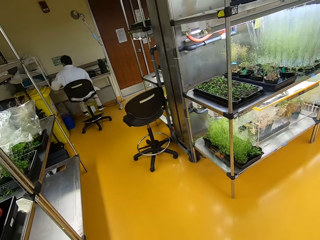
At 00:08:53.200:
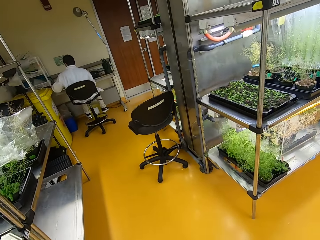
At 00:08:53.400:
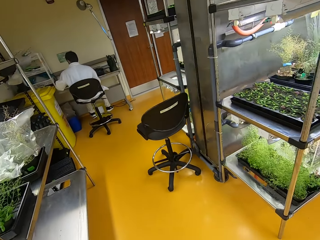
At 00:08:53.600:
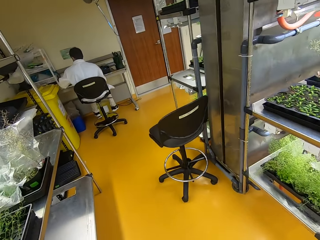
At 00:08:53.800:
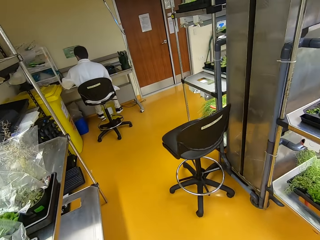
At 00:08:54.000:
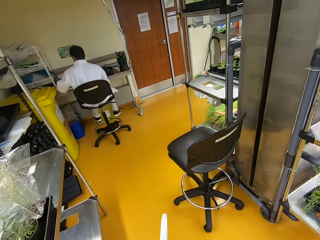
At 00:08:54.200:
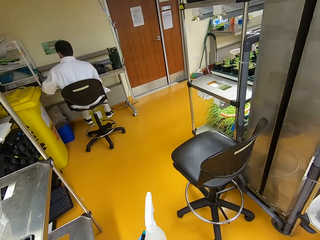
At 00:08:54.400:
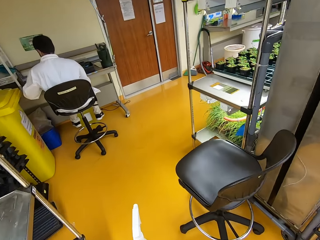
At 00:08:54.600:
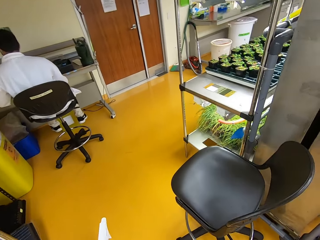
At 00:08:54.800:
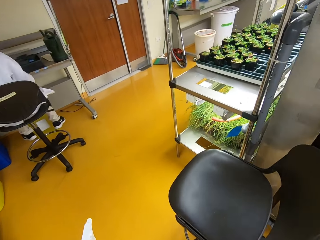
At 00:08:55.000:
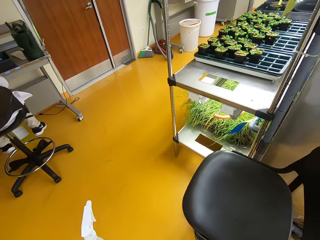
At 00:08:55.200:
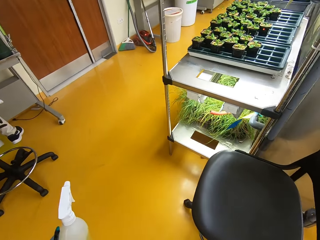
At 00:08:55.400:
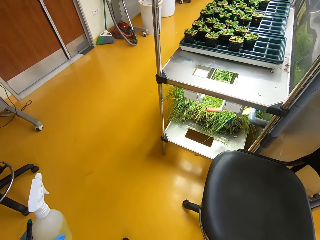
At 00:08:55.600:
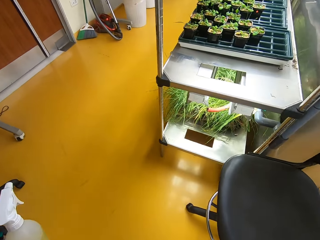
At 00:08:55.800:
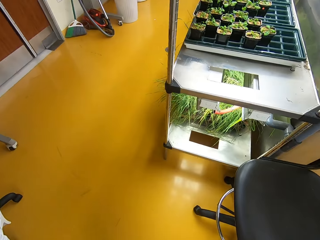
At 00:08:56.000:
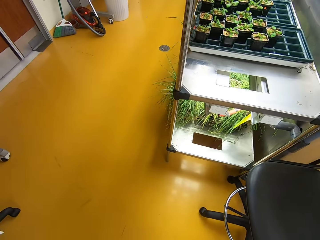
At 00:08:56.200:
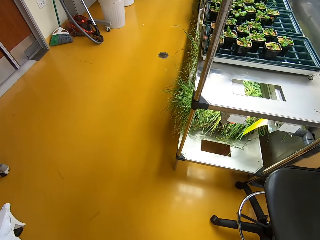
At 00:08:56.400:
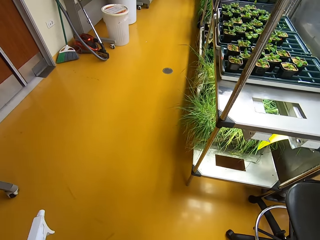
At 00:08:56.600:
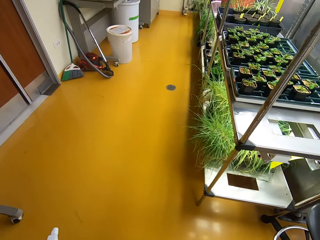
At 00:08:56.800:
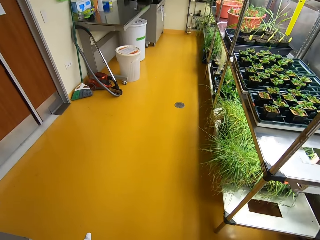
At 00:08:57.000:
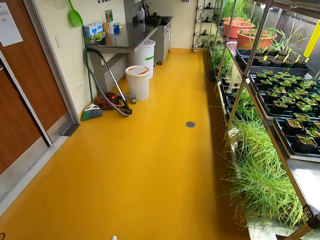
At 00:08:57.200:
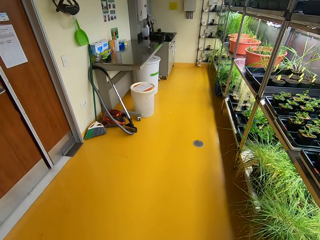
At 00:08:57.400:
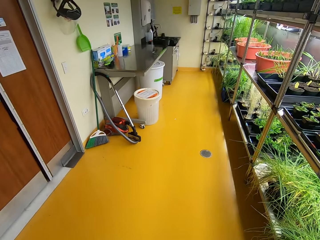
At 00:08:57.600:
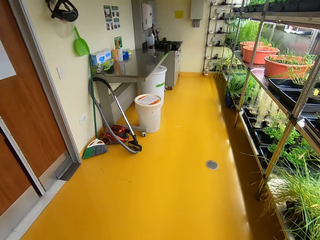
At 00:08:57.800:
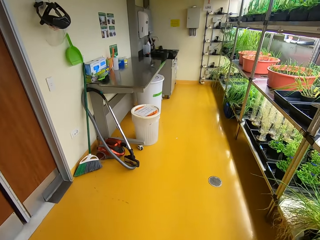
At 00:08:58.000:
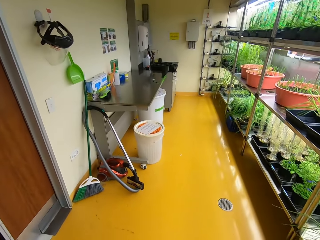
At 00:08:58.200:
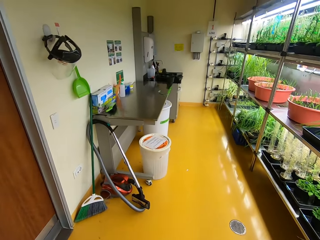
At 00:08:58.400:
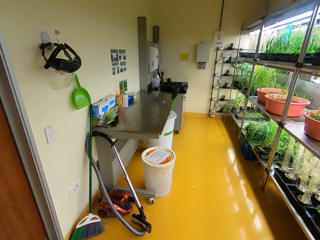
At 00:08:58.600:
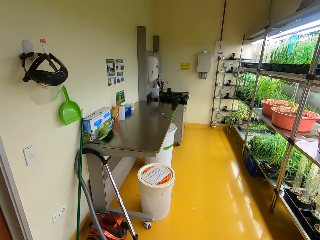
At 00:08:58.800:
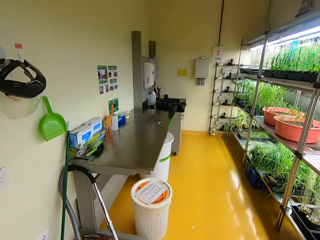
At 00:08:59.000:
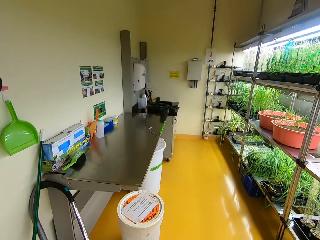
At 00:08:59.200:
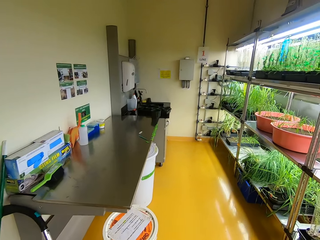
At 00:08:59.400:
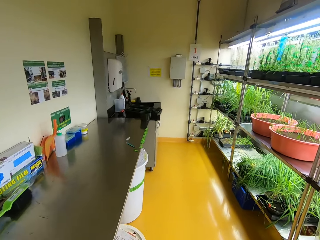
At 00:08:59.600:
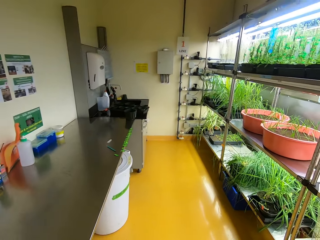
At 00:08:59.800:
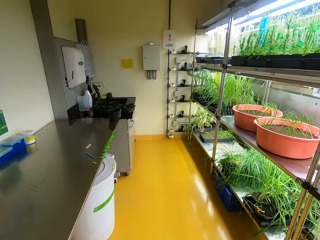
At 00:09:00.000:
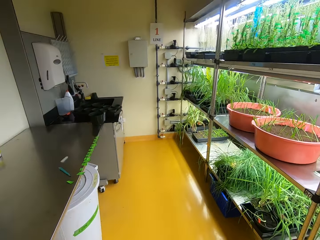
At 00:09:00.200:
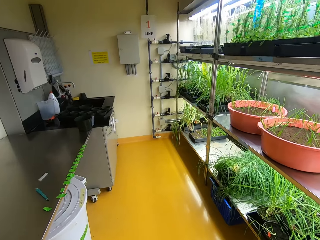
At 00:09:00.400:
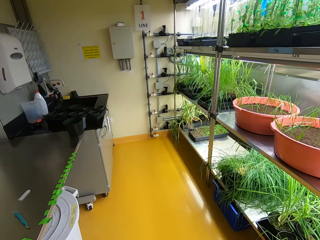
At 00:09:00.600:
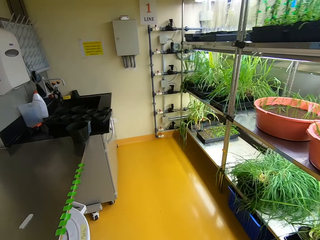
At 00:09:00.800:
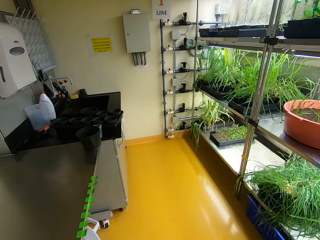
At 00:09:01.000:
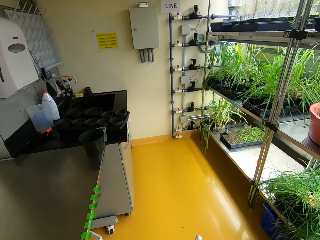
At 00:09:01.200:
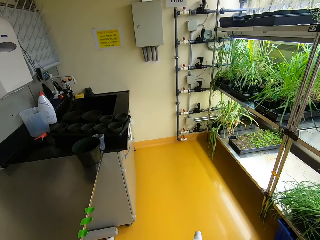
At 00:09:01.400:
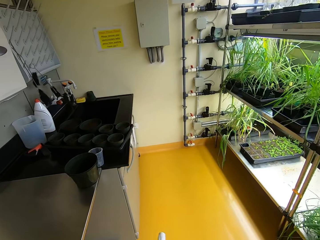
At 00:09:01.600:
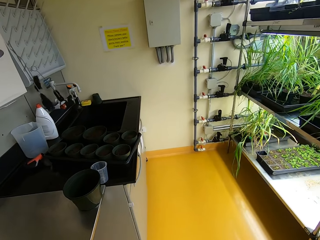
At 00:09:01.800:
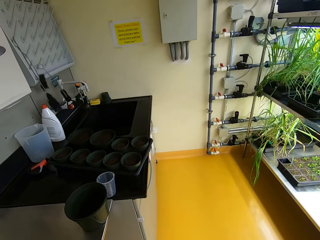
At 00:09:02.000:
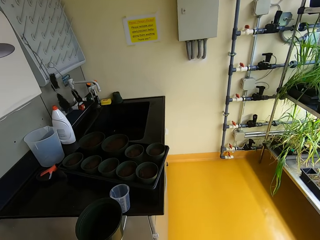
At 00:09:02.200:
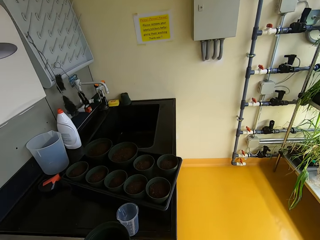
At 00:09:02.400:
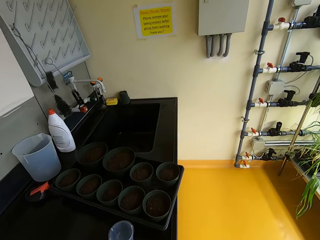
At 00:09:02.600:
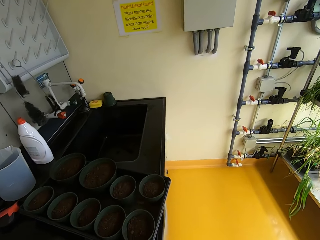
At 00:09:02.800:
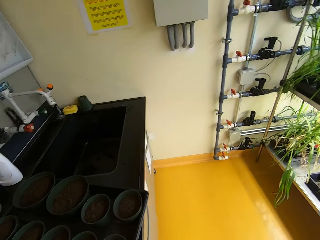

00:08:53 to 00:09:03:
A man moves his hands. The camera wearer walks on a corridor.

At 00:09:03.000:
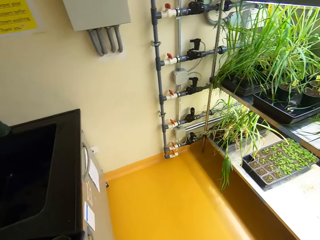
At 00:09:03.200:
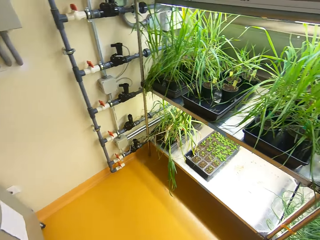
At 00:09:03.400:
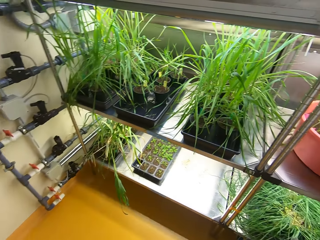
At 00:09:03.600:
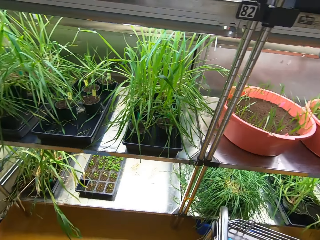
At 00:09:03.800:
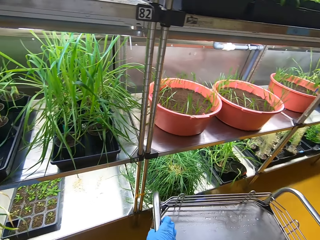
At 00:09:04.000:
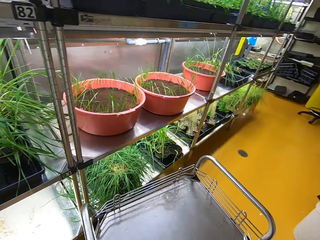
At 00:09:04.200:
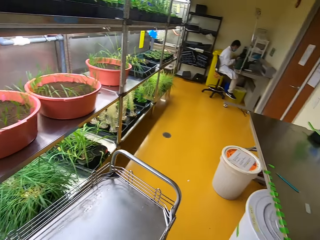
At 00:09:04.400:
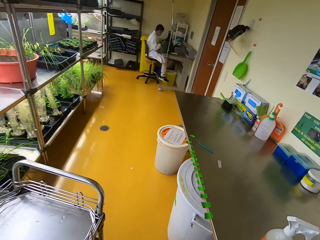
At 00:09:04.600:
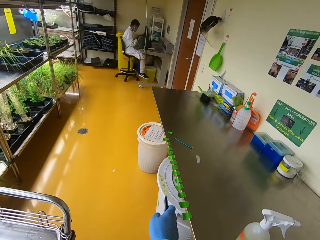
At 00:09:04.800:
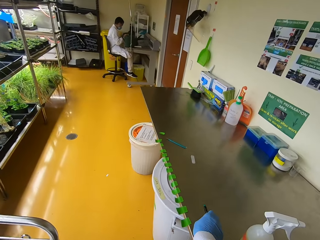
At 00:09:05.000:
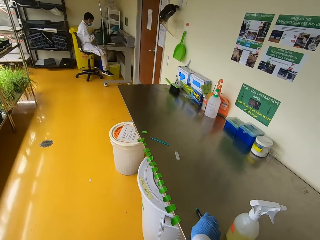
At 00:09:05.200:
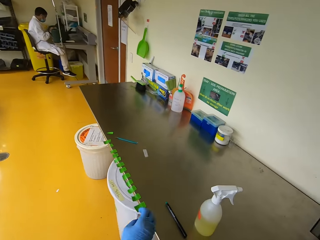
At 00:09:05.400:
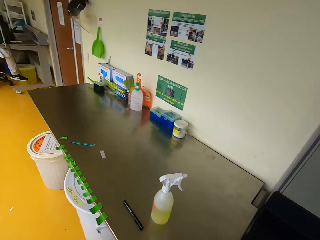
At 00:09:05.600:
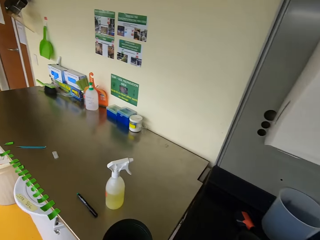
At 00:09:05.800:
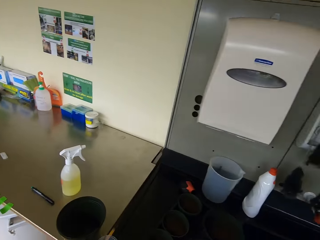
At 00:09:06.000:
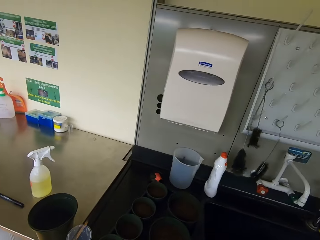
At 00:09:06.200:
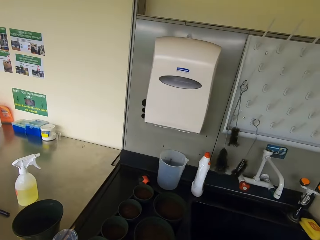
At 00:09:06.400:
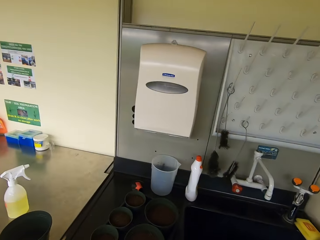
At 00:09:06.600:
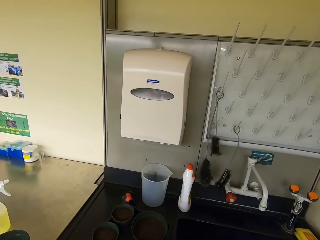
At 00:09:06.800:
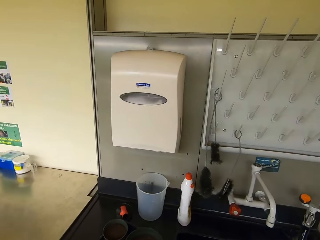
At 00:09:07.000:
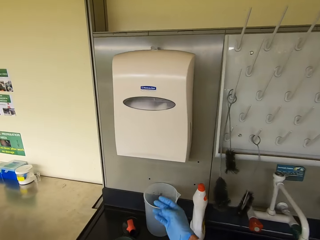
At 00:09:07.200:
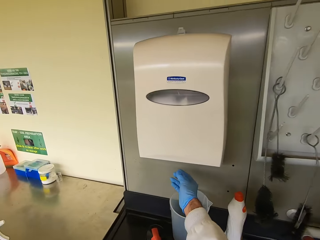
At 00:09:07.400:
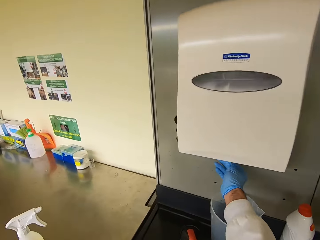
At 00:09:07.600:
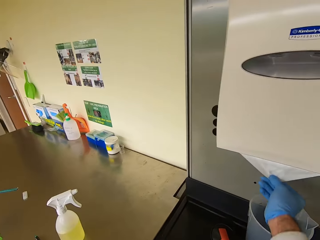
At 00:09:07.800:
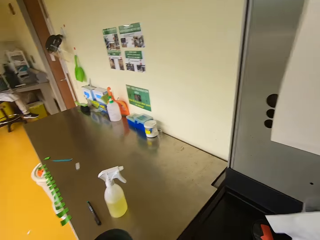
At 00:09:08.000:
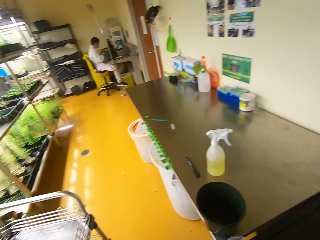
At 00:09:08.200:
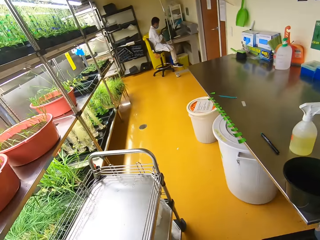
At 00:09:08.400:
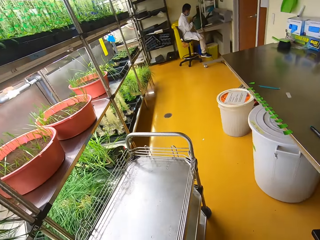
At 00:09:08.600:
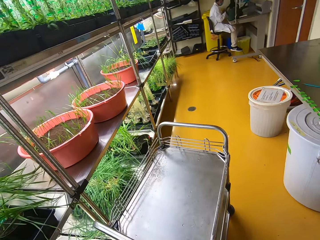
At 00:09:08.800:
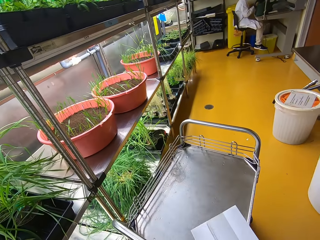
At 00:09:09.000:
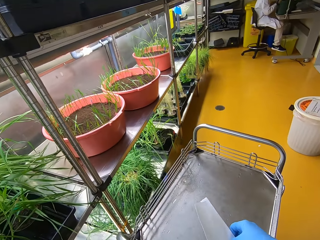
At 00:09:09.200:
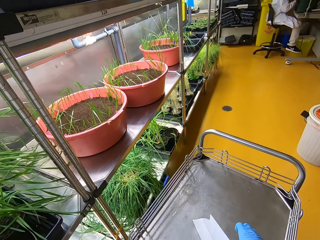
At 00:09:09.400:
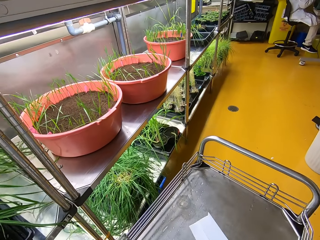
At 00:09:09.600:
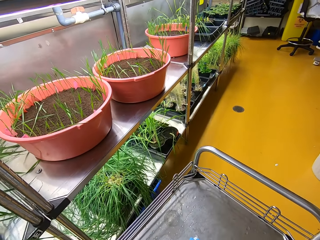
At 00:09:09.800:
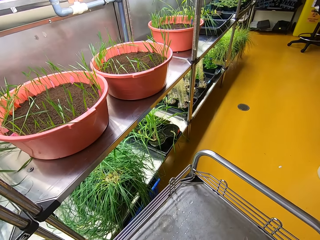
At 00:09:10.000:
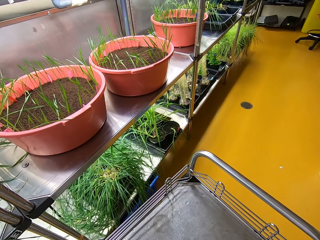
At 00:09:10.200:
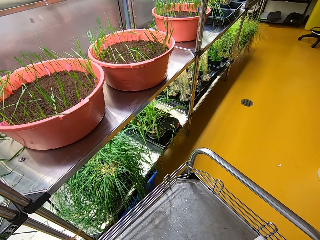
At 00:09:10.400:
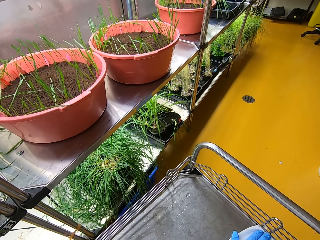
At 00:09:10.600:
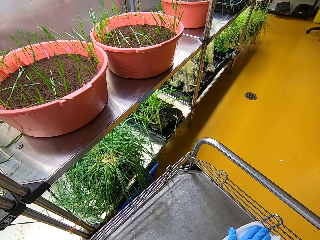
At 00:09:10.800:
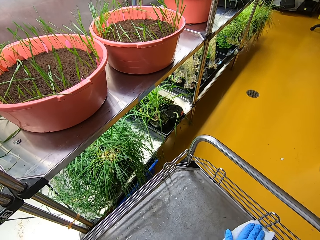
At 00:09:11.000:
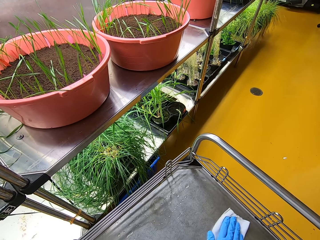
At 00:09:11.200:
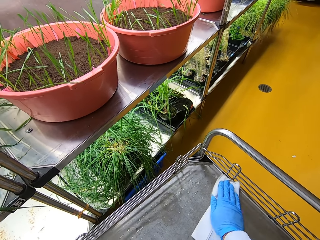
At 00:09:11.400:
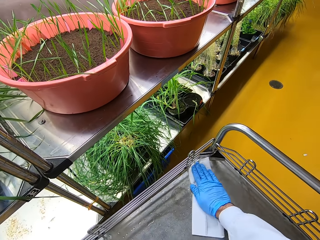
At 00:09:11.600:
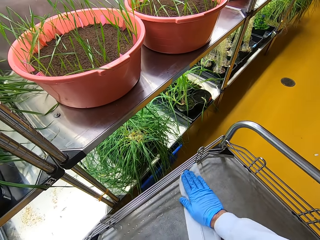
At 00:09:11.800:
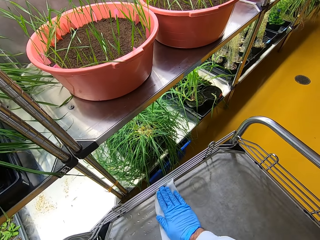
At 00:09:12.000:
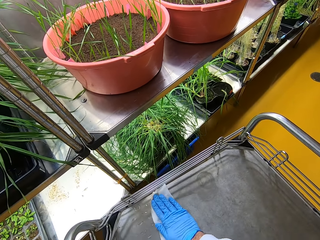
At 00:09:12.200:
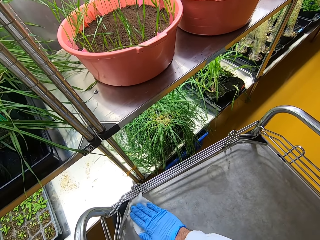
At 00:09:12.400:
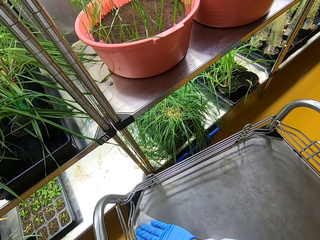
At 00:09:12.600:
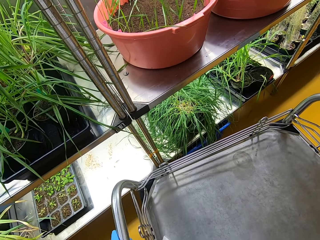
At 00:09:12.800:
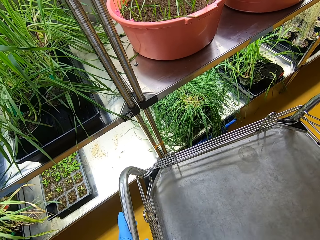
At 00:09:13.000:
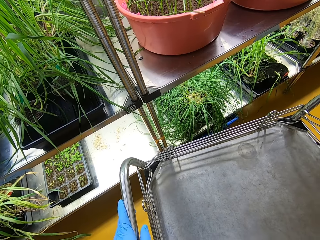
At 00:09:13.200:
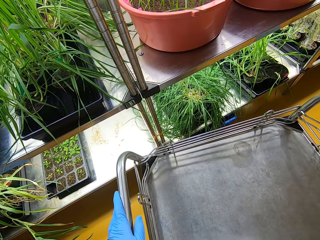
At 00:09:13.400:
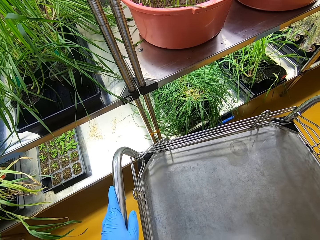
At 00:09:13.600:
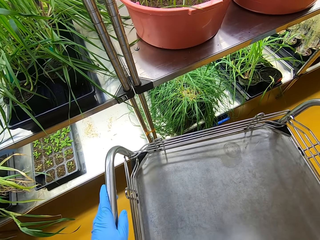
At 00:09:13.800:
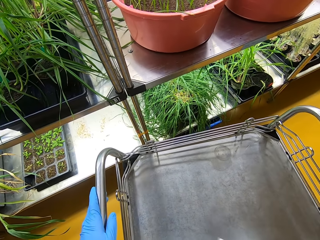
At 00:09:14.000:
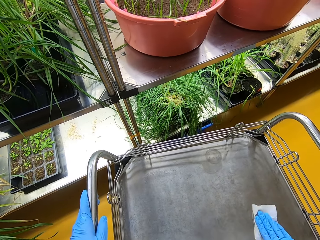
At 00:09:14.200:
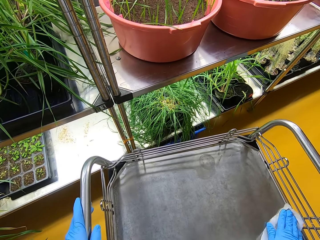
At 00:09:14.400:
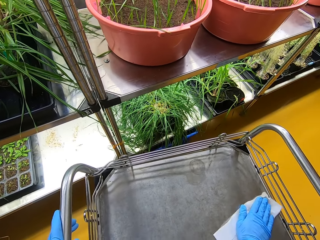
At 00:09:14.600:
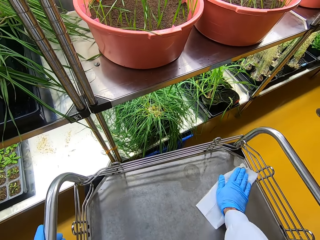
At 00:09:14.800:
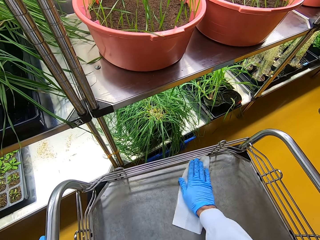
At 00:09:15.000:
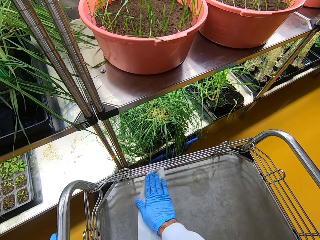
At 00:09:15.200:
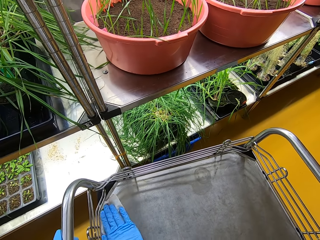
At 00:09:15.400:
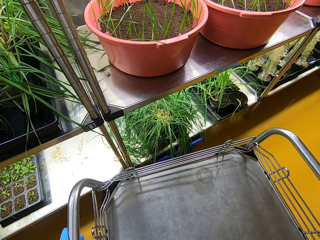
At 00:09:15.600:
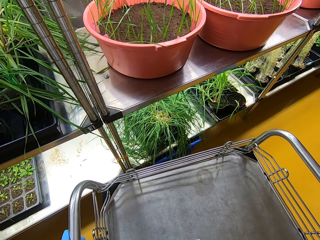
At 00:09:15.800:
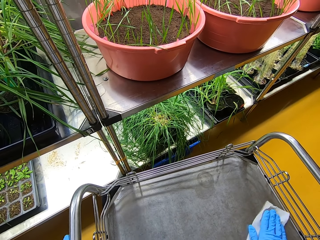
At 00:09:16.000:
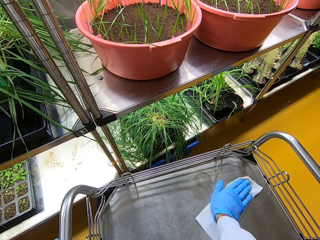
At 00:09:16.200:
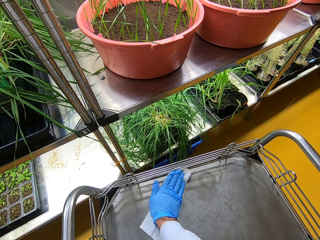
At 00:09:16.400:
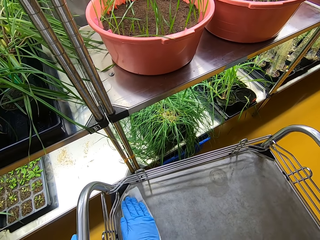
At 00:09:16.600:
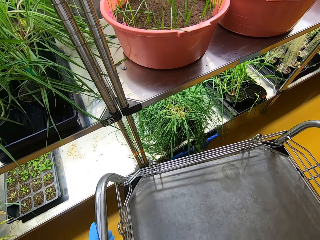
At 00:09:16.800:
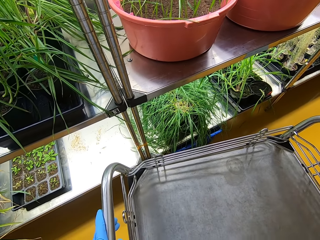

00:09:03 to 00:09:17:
The camera wearer looks around. They put the pen down. They pick up the tissue paper. They cut the tissue. They dry the trolley.
